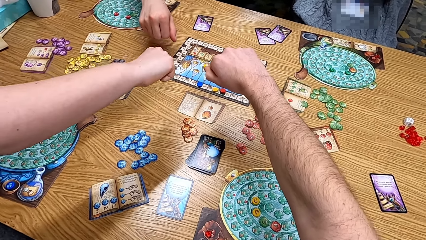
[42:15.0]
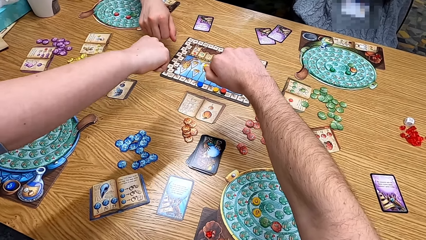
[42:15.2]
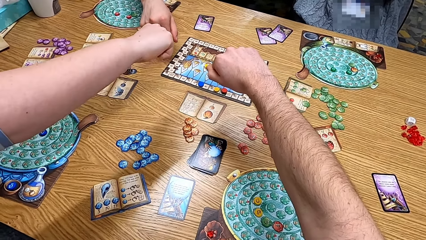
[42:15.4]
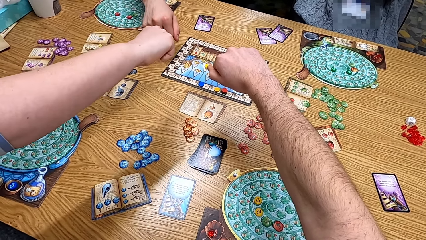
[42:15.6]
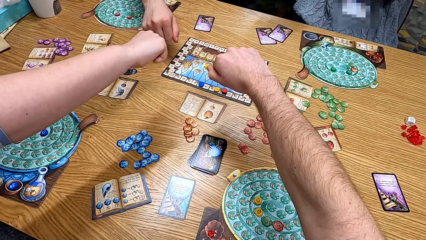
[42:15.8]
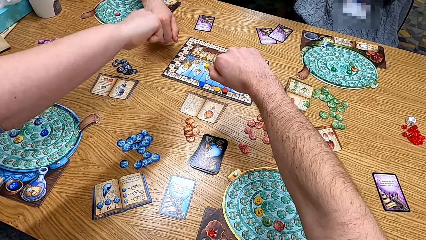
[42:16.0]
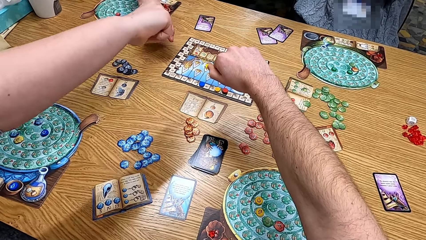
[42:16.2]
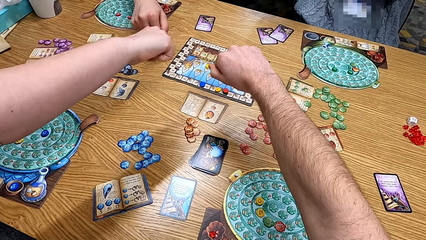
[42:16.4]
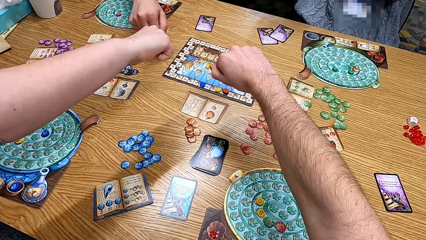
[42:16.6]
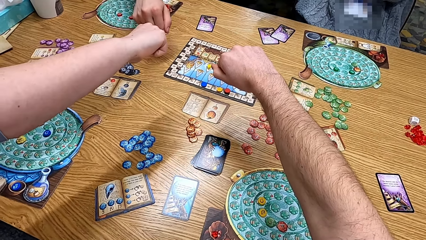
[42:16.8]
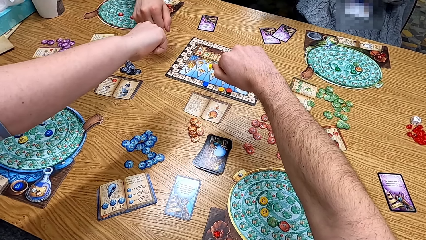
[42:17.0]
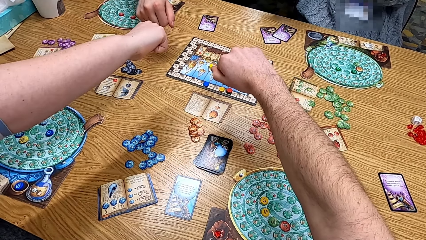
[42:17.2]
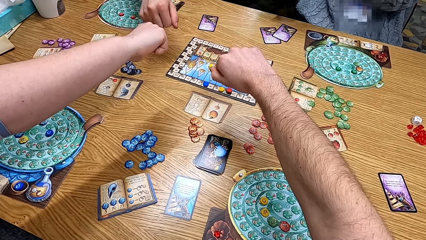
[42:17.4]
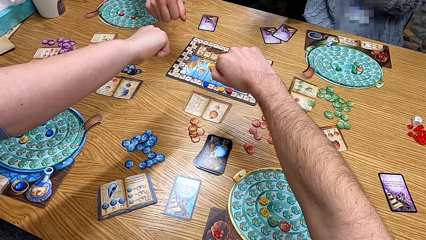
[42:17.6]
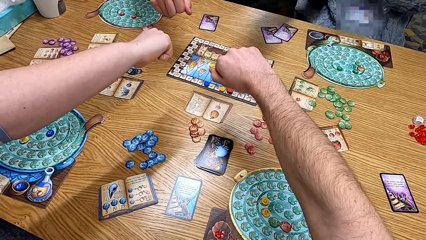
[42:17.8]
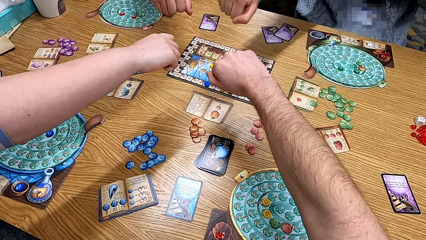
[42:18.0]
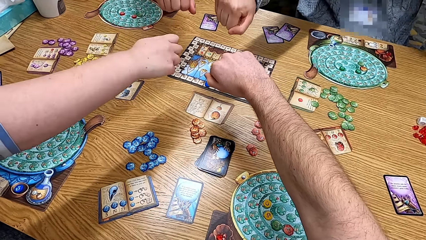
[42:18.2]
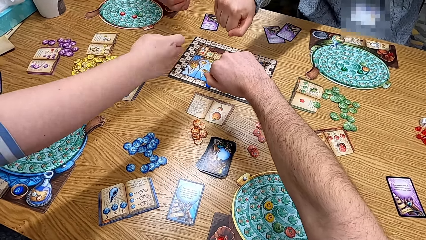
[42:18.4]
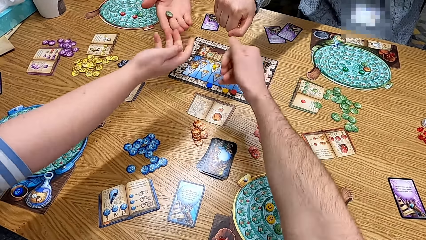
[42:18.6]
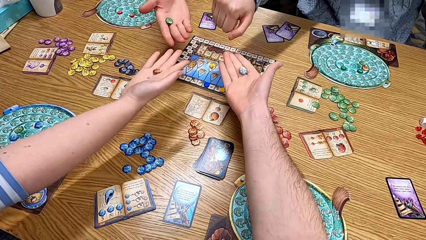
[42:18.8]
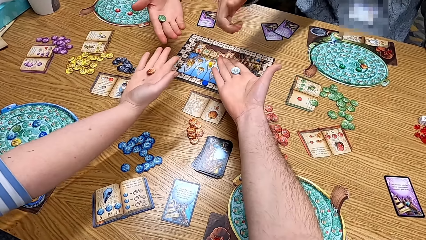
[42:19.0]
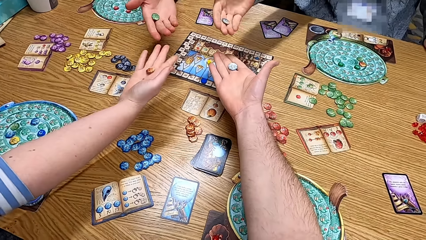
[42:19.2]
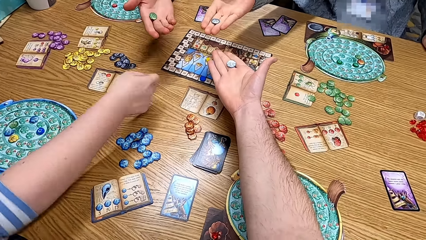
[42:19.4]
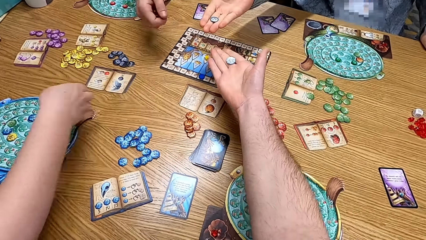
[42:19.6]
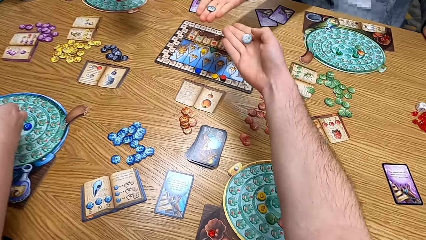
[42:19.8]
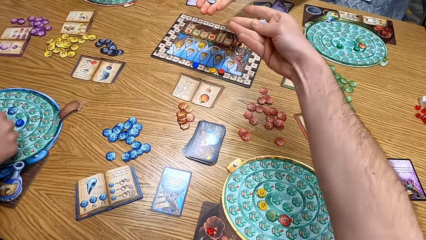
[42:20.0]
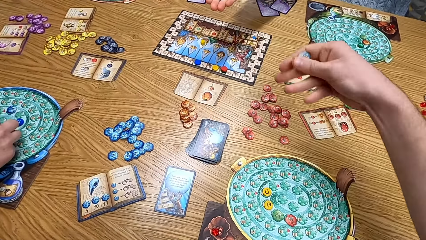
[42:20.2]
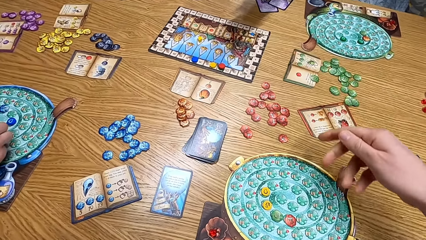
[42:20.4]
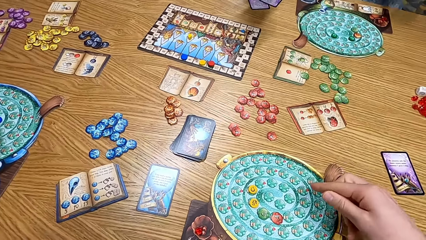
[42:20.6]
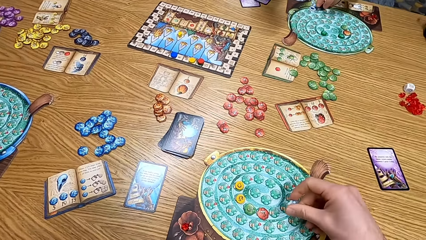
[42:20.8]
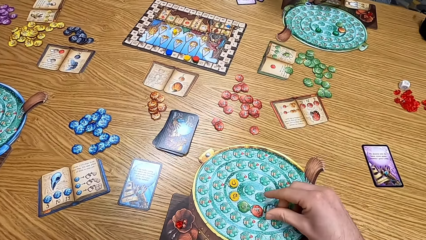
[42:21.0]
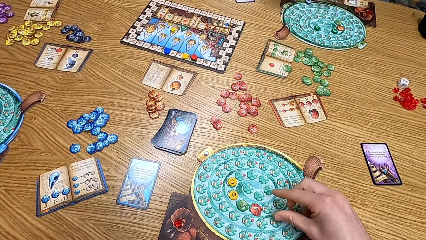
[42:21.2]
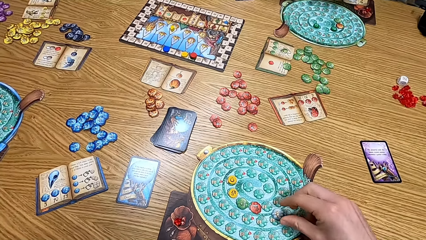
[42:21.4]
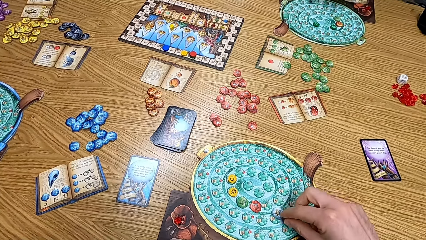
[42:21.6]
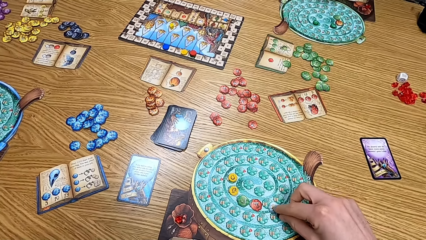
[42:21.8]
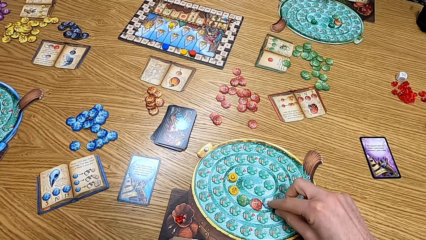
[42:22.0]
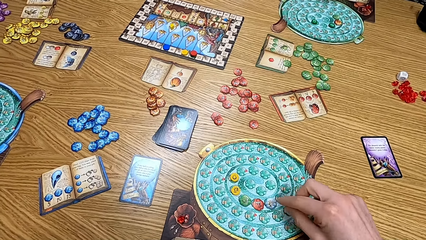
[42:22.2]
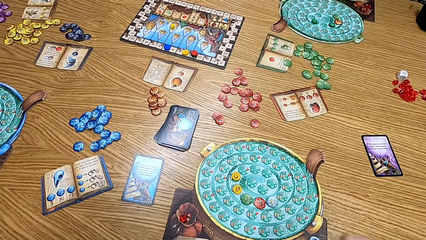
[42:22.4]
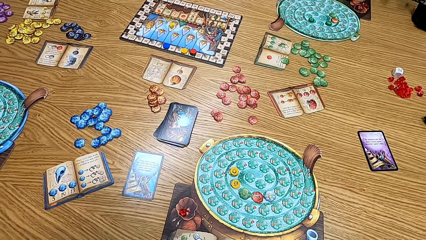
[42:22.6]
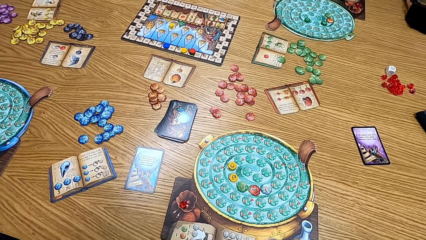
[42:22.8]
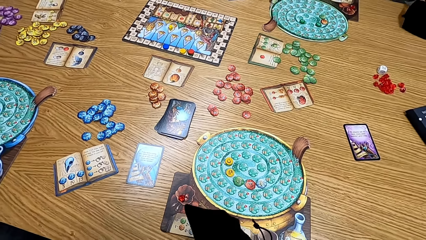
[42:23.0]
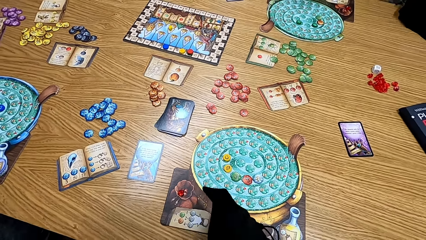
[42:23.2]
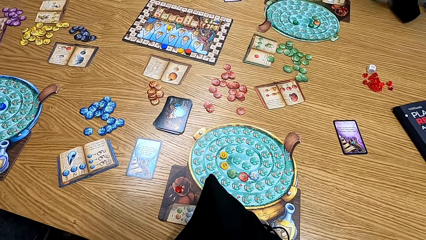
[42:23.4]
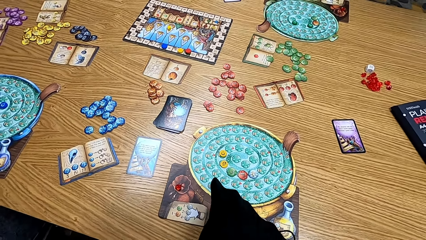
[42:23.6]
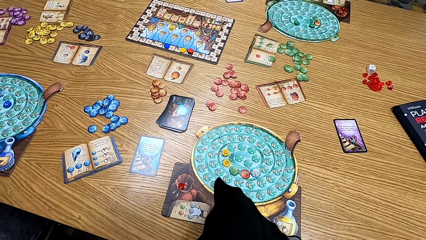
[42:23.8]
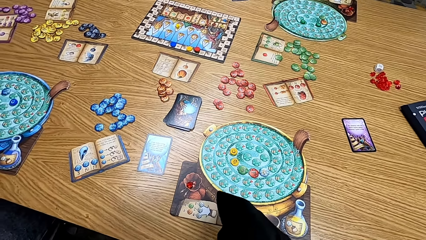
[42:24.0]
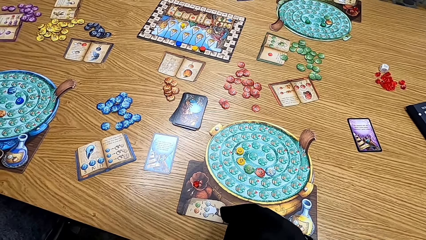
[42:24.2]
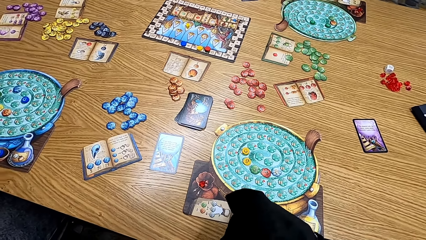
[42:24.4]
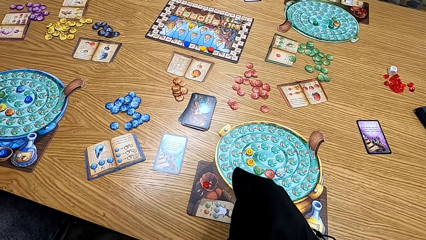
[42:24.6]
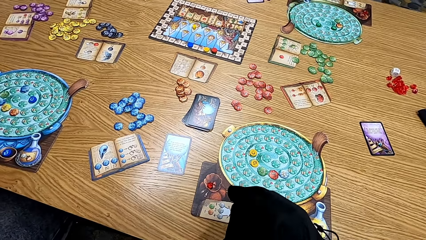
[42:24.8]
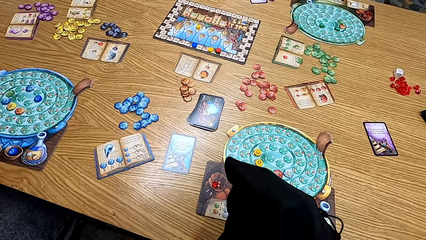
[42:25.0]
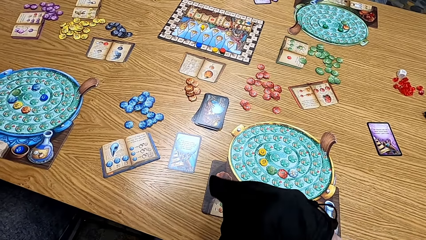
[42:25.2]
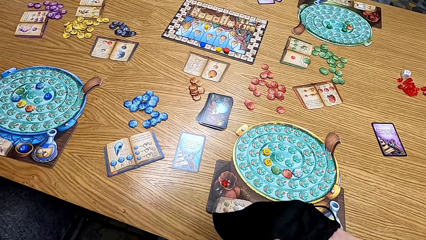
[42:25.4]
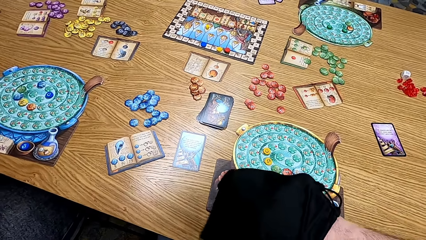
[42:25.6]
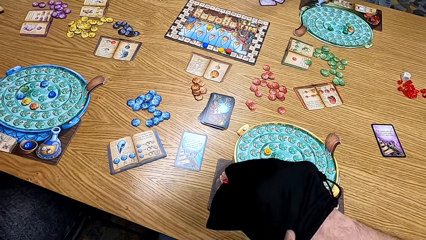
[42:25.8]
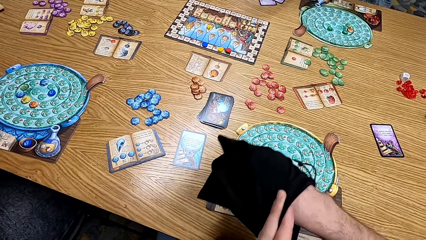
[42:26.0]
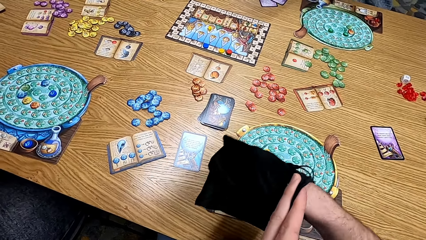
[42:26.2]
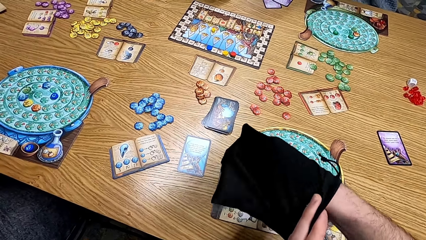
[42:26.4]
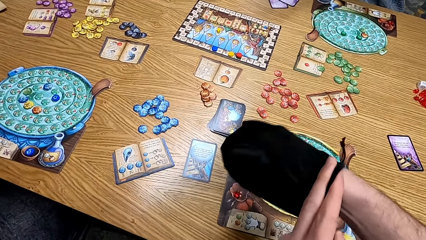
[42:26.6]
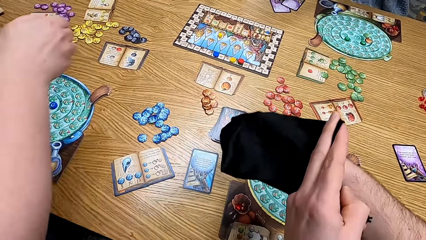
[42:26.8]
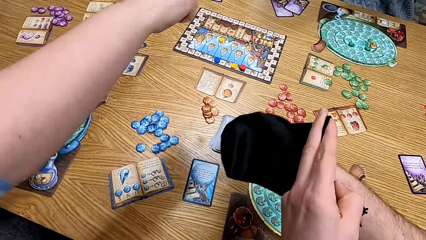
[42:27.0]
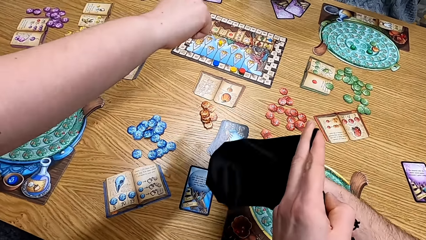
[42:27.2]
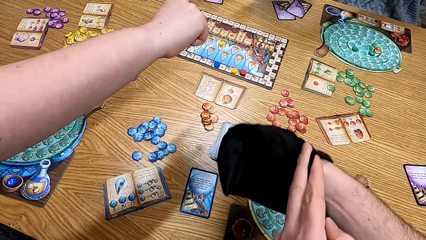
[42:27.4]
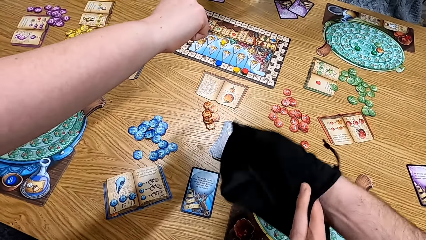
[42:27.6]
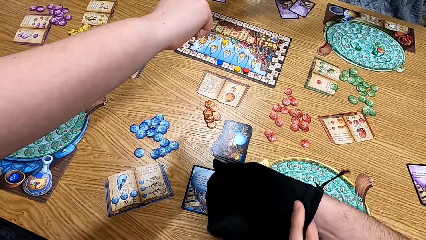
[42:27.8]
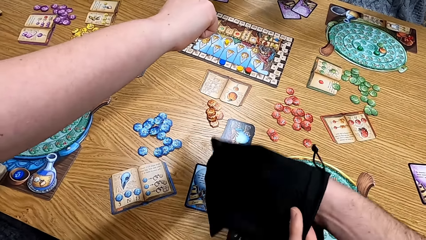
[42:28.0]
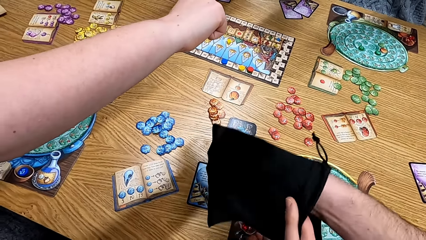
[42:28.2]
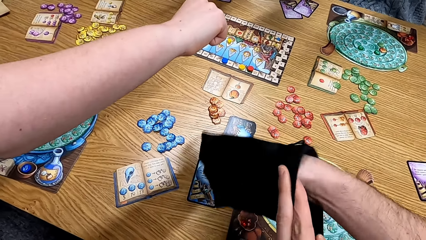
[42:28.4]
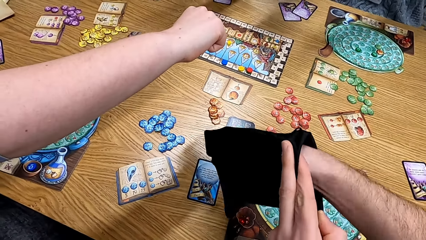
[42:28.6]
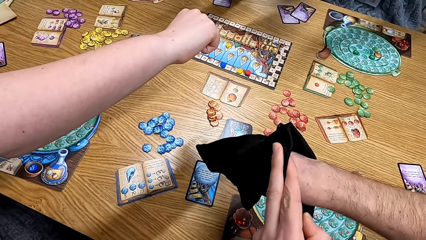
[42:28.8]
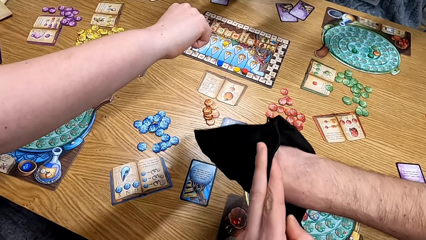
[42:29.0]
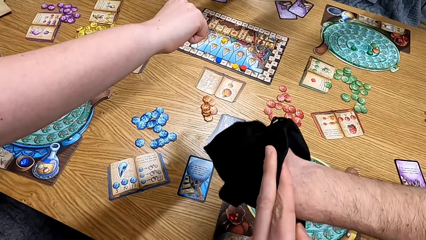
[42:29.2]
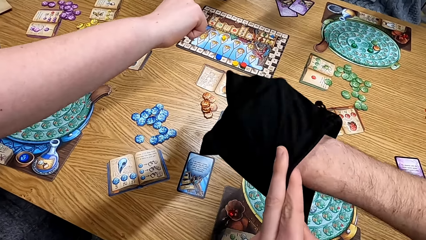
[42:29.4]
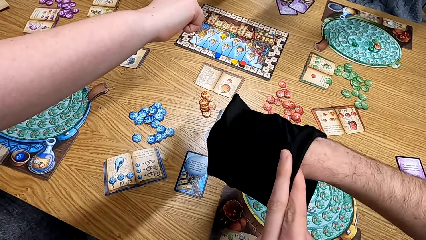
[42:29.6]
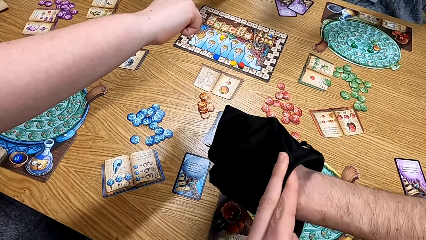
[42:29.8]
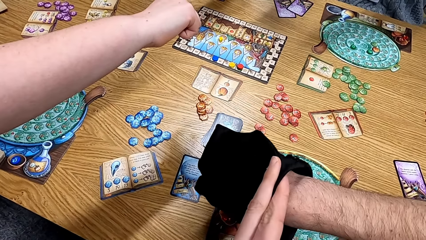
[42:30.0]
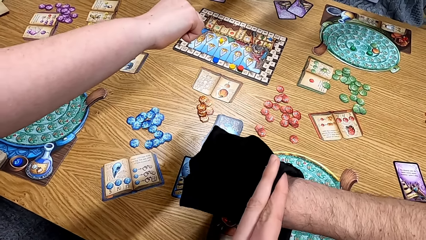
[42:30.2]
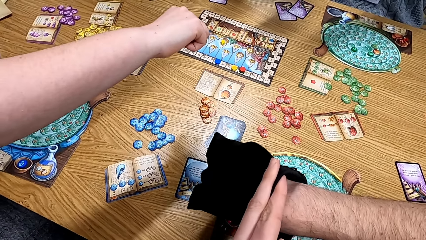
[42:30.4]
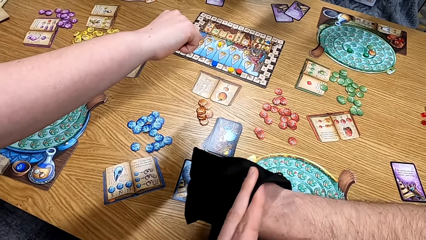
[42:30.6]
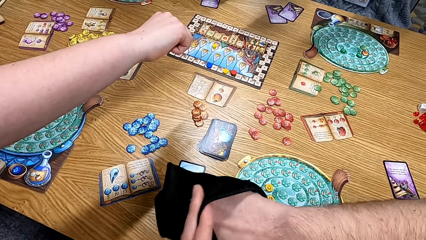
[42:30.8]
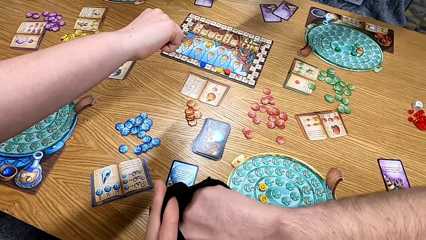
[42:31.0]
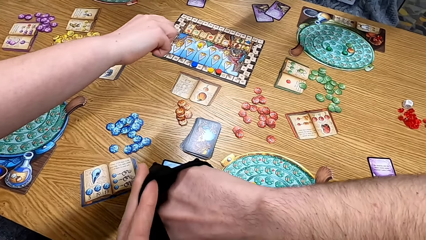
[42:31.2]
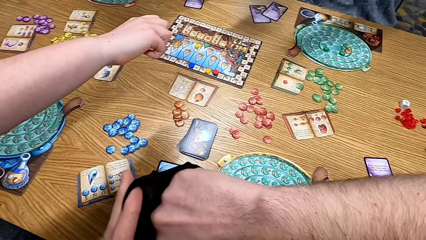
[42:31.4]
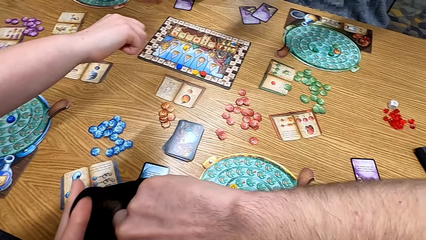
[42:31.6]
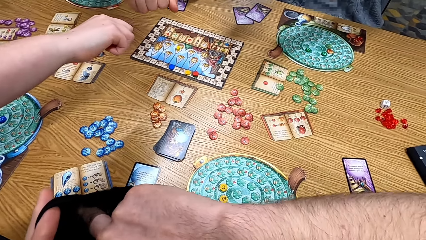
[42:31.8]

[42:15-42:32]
A man puts his hands on the table. A lady stretches the hand. The camera wearer shows off his cards. The lady checks the token. The camera wearer checks the token. Another man checks the token. Another lady checks the token. The camera wearer puts the card down. He plays the board game. He picks the card from the bag. He shakes the bag. The other lady puts her hand on the table and stretches the hand. The camera wearer shakes the bag.
